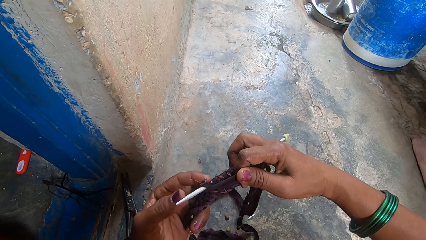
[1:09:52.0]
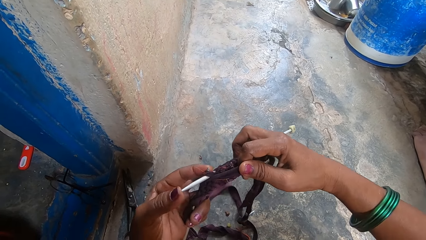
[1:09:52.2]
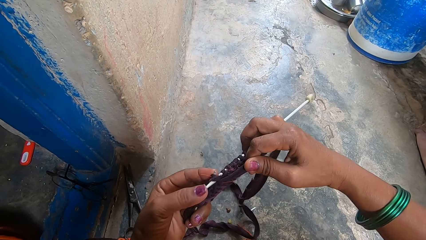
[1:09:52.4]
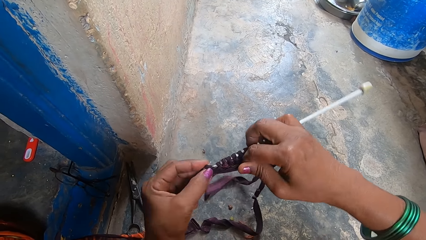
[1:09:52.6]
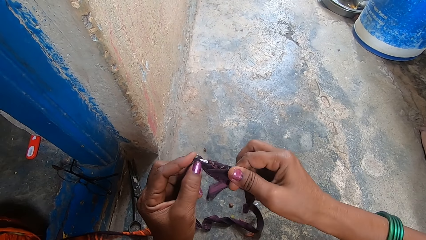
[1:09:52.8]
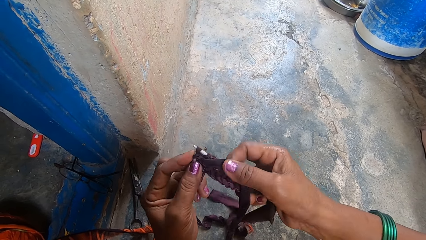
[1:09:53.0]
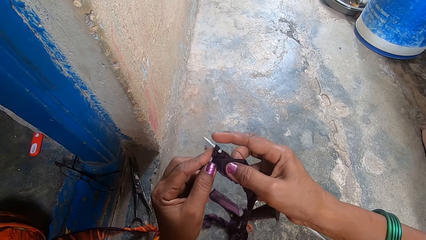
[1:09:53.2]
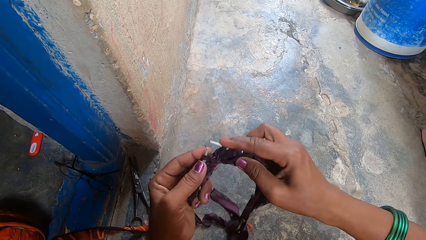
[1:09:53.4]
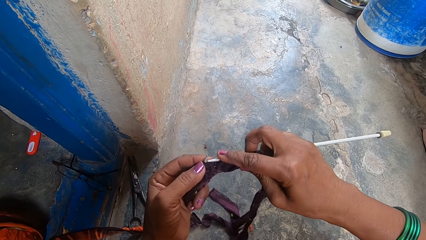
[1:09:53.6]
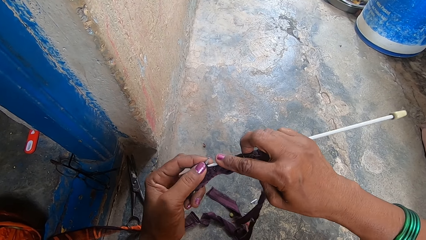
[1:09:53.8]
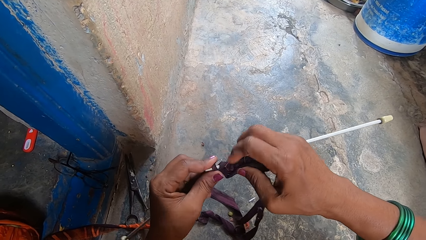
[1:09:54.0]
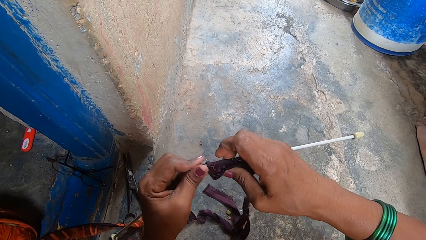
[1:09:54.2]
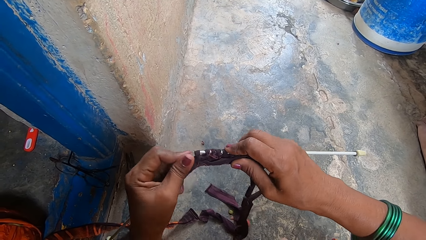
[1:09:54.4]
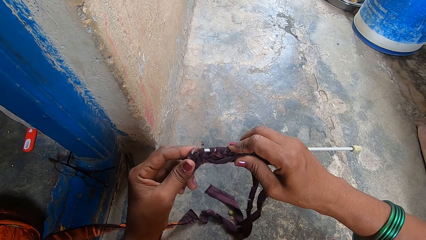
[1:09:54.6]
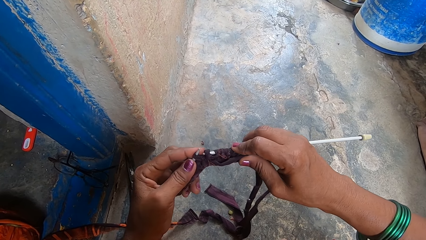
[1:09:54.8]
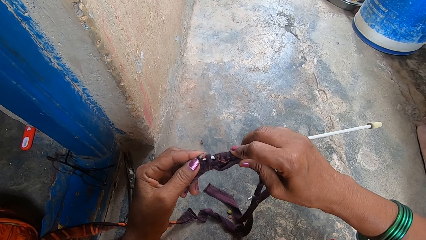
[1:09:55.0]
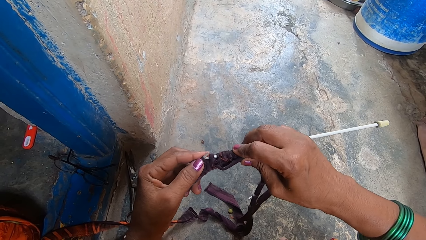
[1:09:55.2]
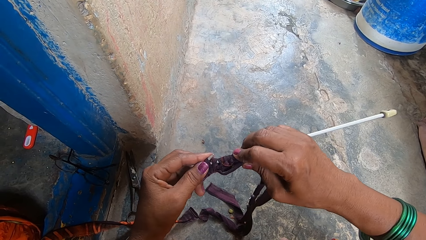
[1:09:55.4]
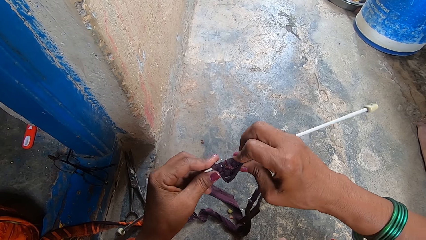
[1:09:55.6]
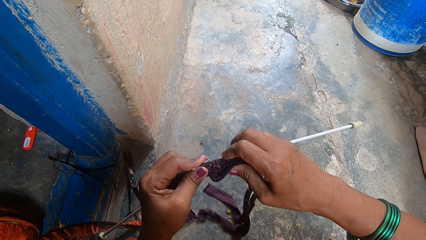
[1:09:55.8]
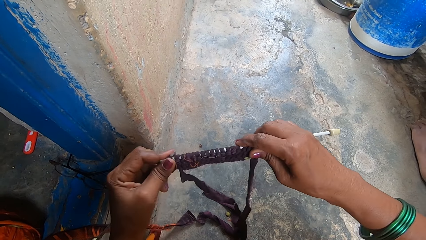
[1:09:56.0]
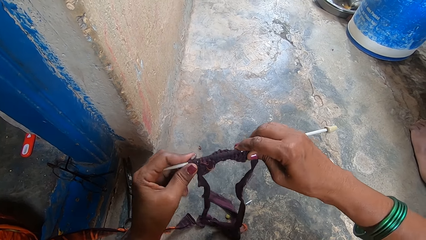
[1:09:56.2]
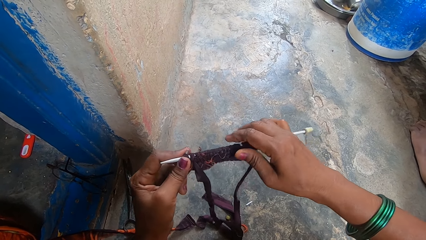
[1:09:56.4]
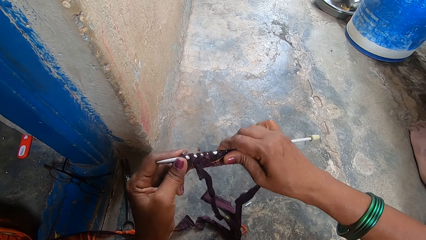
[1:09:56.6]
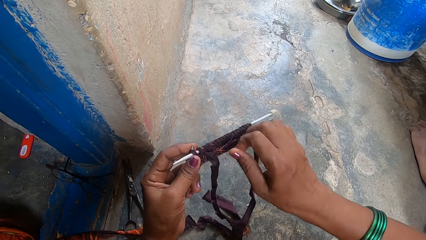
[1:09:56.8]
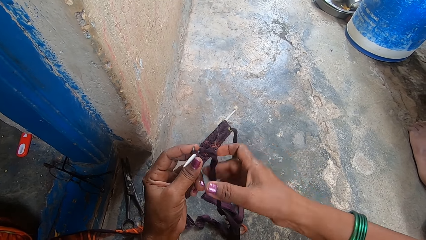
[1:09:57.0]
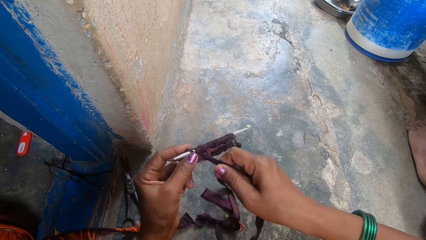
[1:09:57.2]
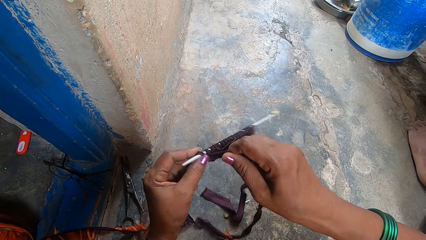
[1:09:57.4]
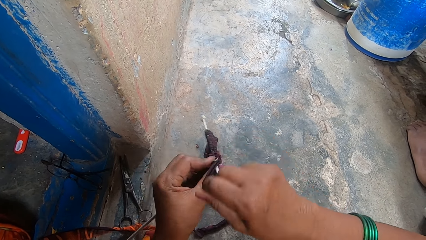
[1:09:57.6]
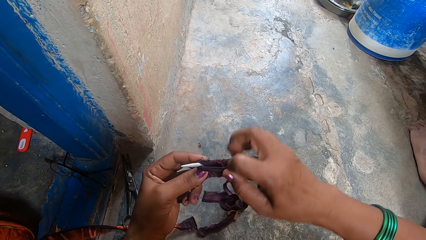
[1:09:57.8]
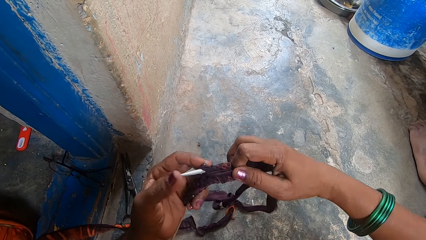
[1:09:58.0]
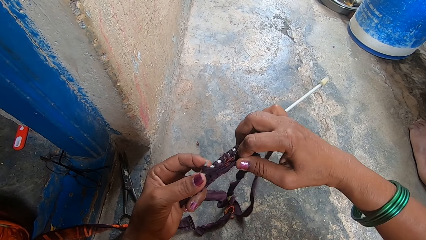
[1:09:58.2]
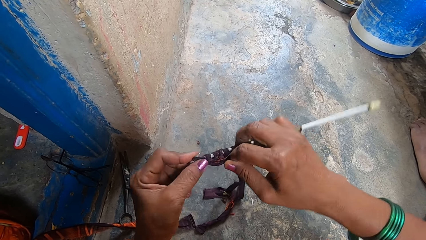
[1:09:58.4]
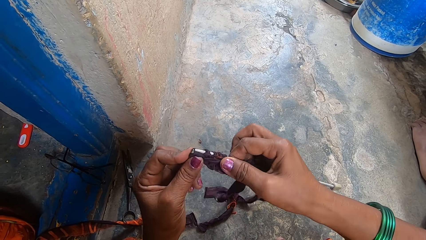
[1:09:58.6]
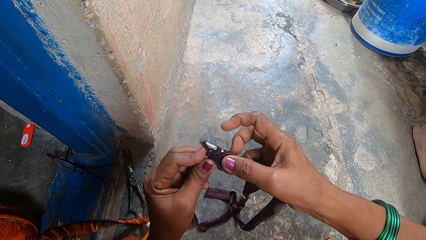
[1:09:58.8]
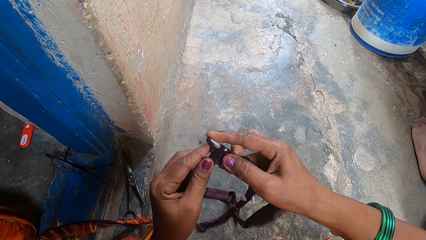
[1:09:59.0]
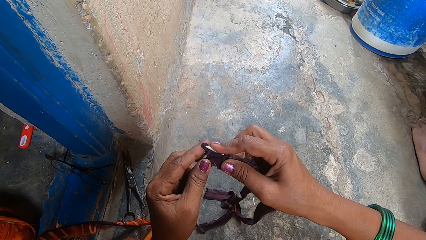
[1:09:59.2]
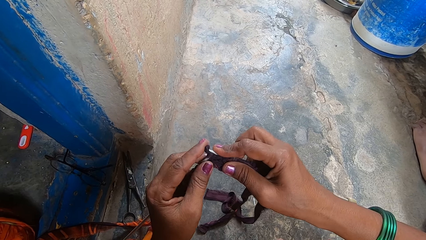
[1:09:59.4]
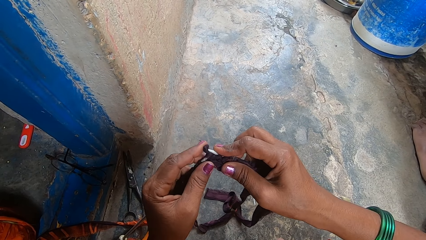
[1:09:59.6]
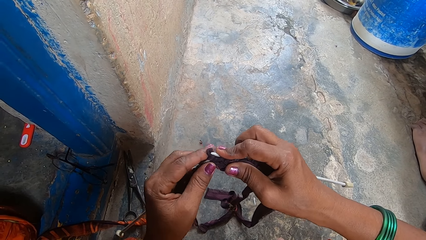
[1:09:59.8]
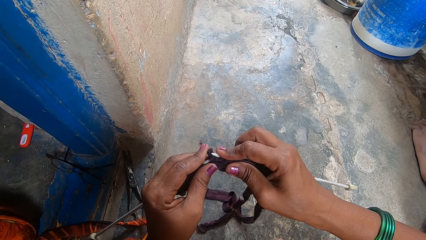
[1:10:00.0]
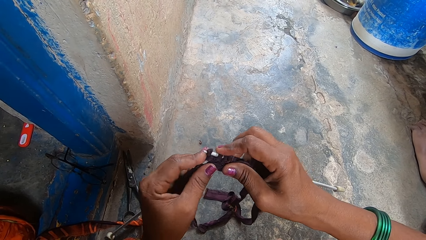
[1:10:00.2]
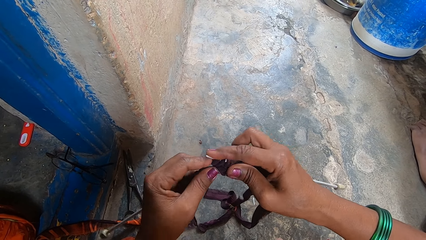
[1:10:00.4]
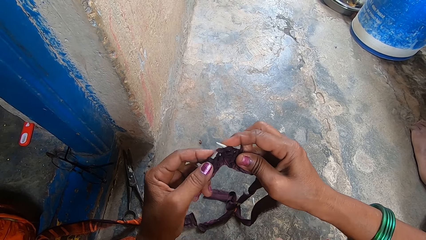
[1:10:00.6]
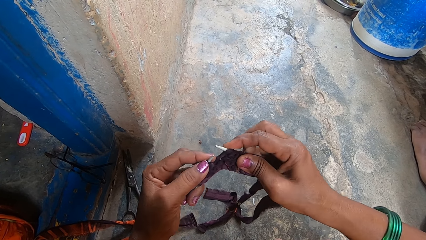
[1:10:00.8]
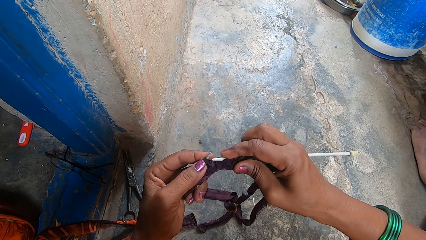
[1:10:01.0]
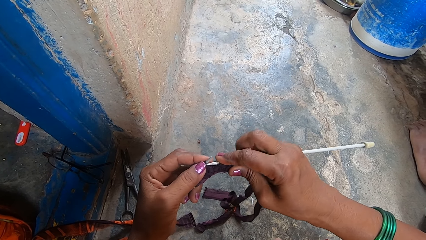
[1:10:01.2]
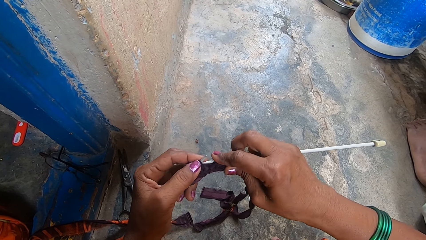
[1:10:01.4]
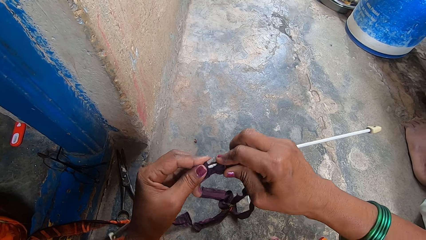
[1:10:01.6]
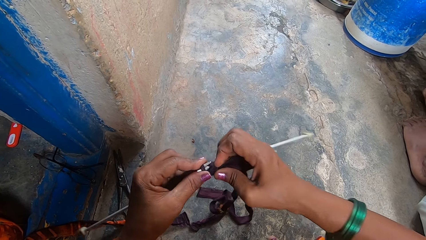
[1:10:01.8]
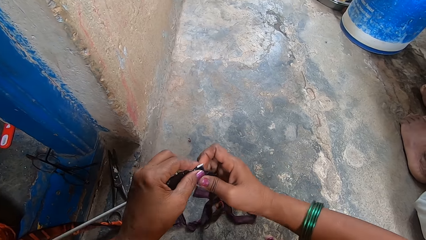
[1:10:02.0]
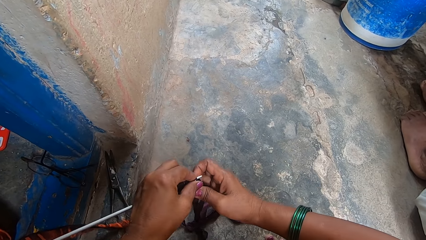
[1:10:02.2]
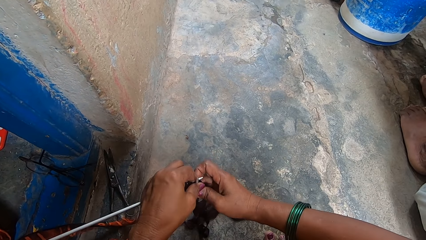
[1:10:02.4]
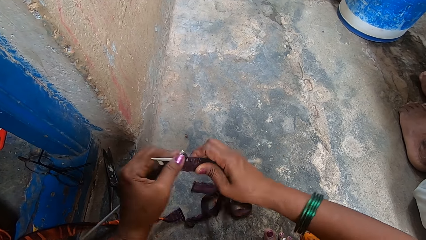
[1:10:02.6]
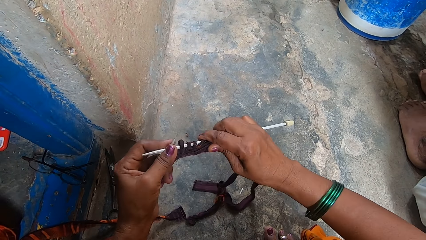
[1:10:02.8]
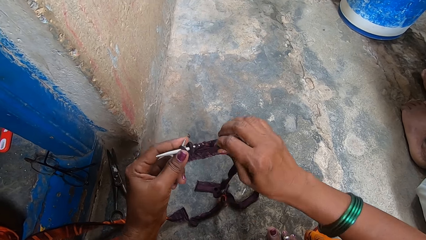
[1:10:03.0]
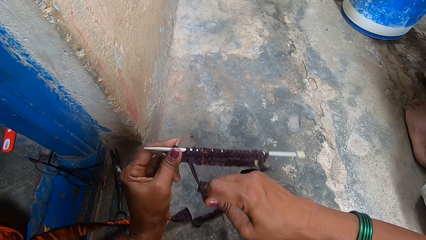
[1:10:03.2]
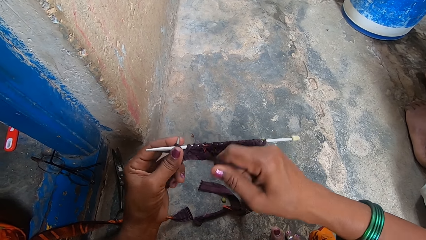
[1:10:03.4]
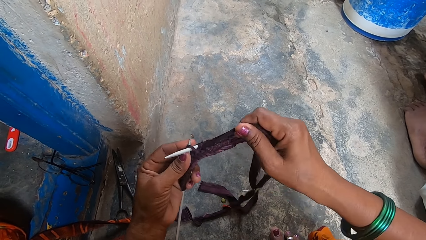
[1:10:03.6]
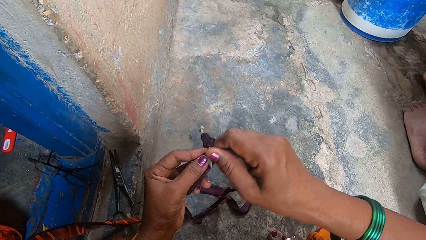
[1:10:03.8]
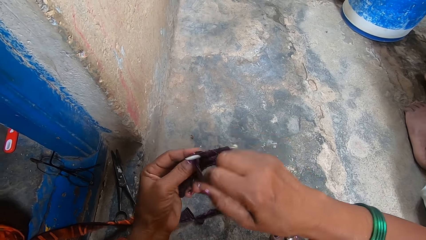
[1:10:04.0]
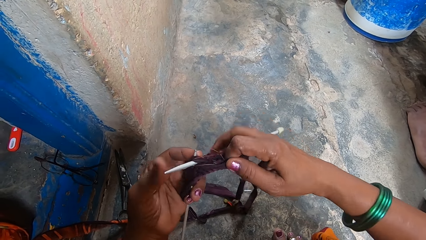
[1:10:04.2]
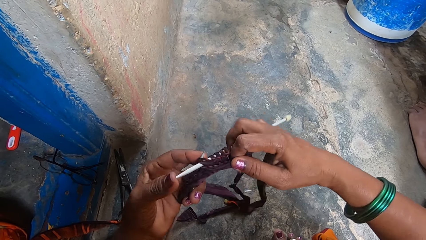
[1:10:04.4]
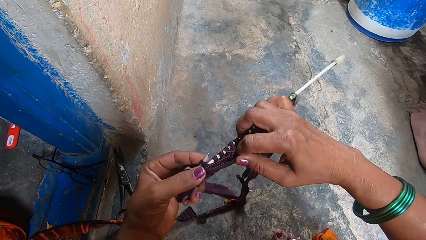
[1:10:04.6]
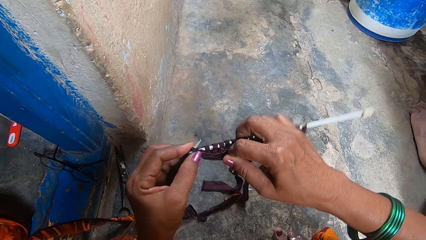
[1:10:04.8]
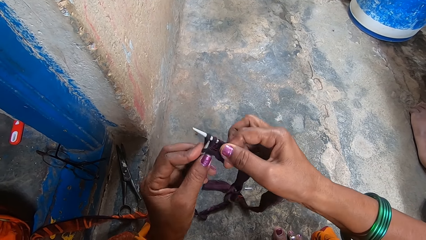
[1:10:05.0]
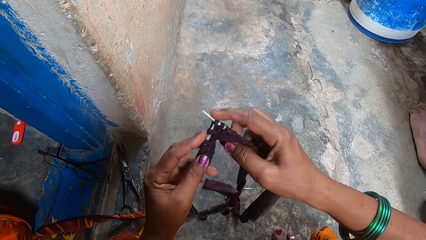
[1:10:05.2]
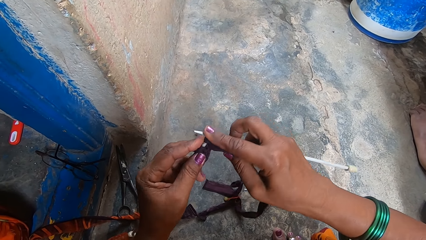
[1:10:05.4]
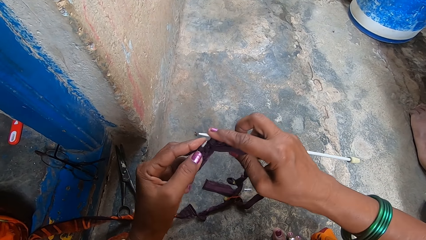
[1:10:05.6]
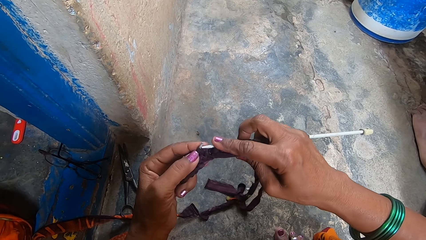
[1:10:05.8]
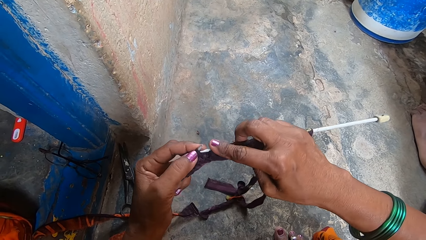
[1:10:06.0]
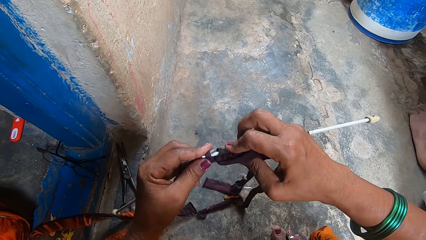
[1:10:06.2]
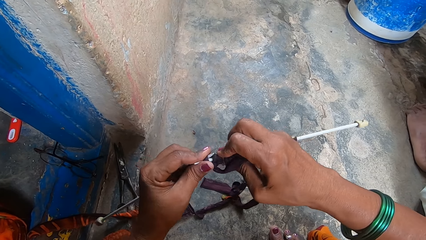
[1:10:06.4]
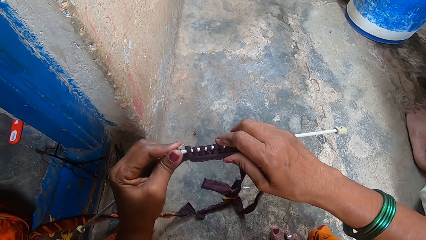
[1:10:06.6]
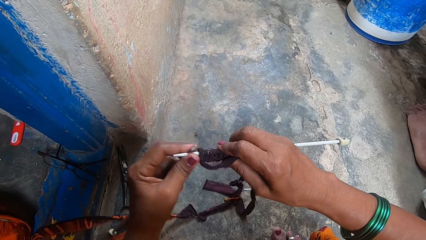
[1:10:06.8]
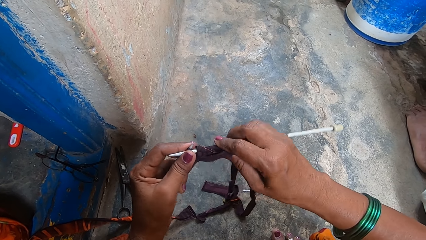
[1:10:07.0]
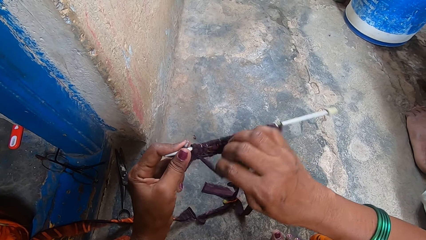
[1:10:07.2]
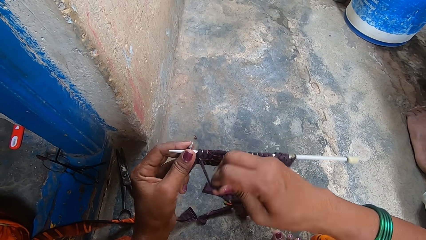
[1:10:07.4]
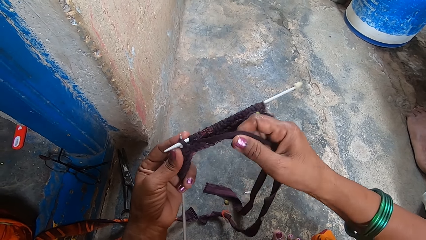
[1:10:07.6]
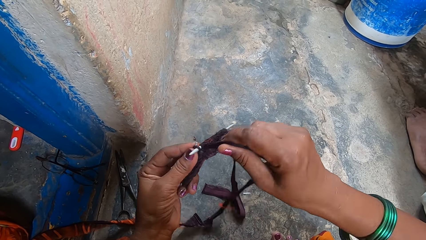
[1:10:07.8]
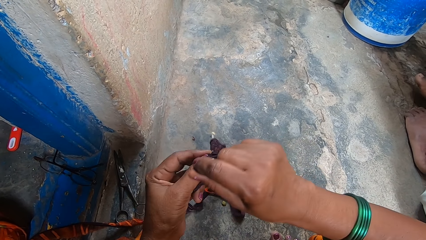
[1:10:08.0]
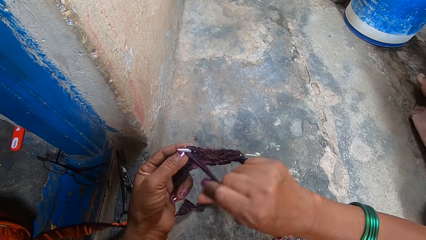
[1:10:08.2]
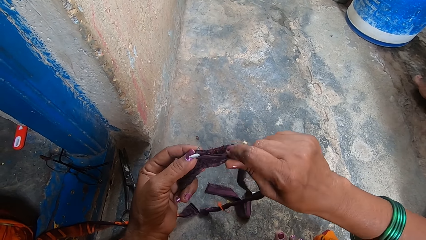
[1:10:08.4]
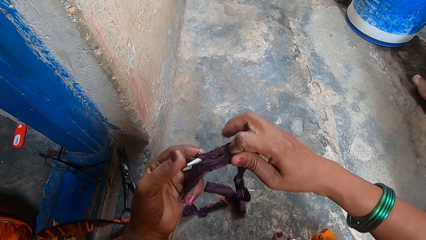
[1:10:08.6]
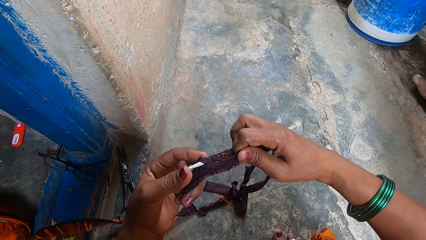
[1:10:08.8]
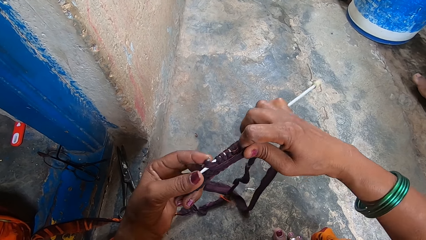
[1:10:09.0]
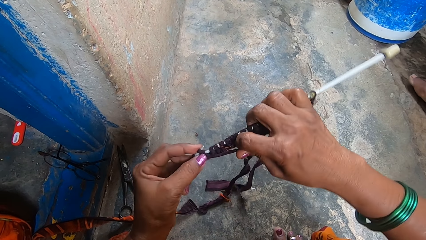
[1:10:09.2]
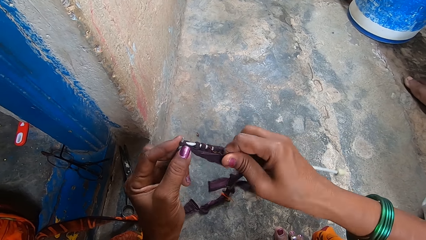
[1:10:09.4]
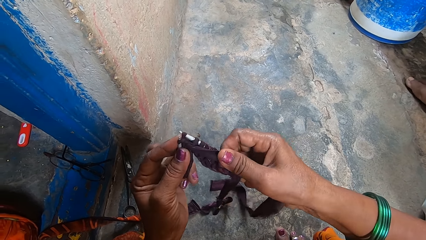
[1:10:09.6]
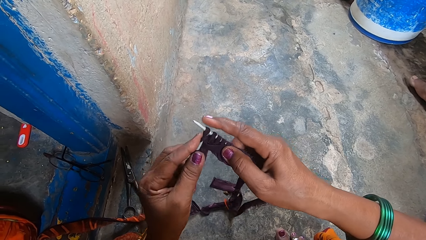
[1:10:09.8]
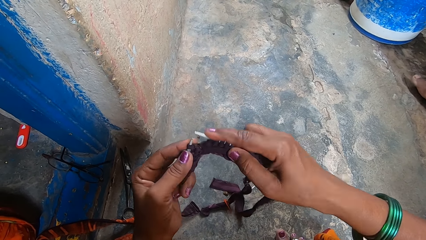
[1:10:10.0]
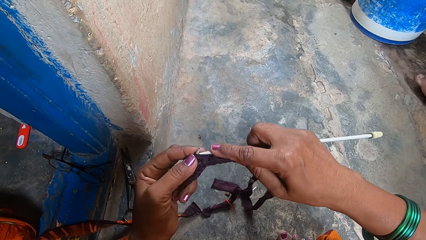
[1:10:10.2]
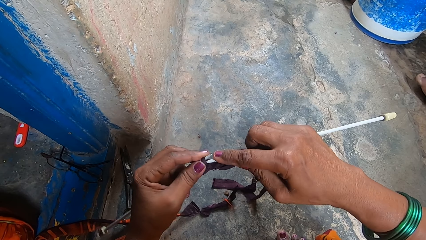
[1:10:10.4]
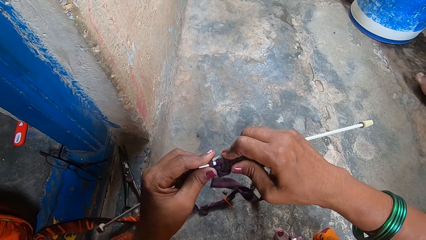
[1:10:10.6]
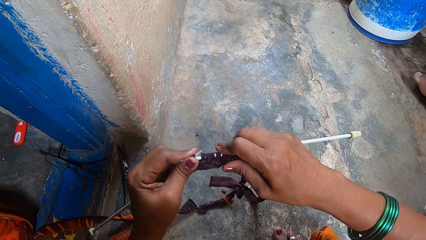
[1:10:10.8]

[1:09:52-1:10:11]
The camera wearer knits a fabric with a knitting needle. They press the knitting needle on the ground. A boy moves his legs.
